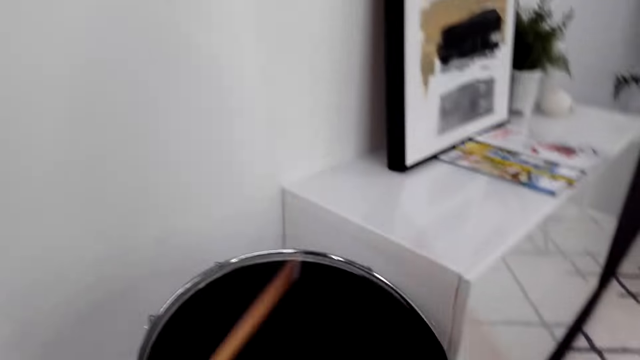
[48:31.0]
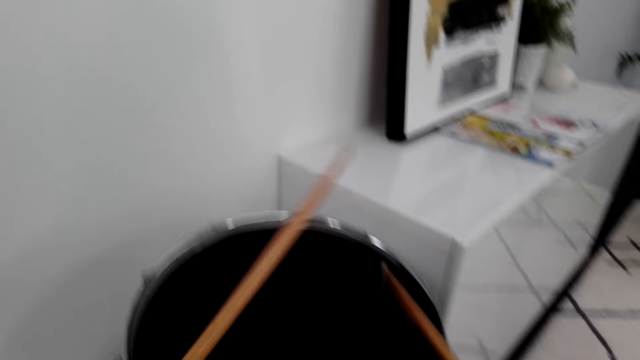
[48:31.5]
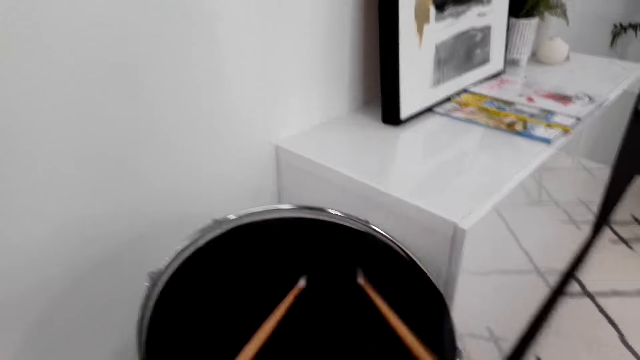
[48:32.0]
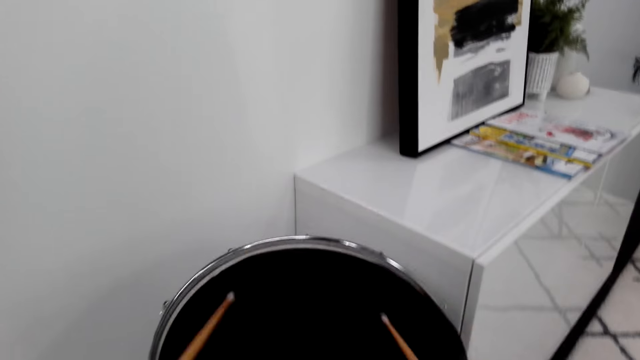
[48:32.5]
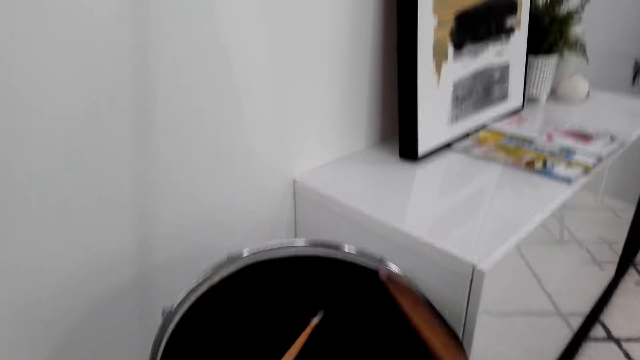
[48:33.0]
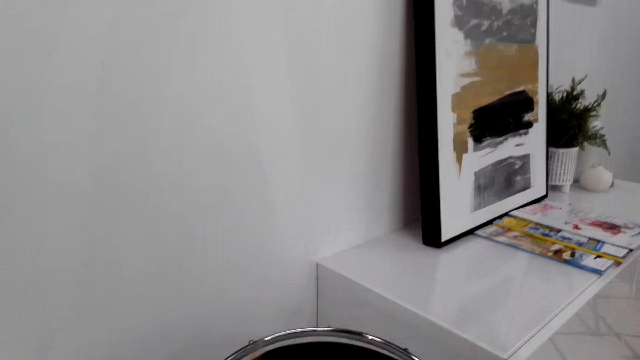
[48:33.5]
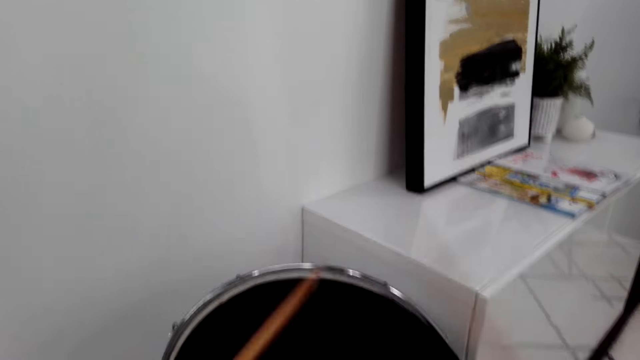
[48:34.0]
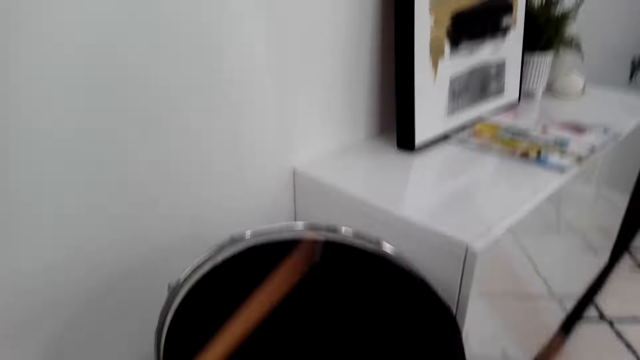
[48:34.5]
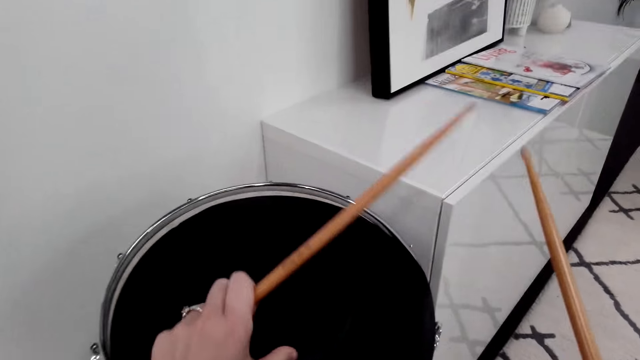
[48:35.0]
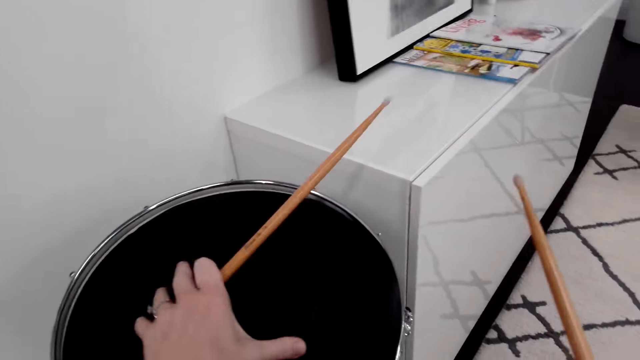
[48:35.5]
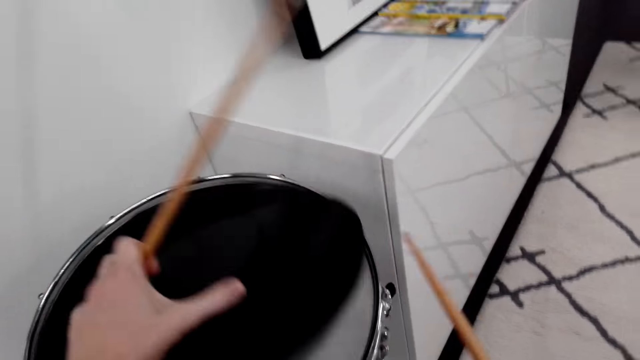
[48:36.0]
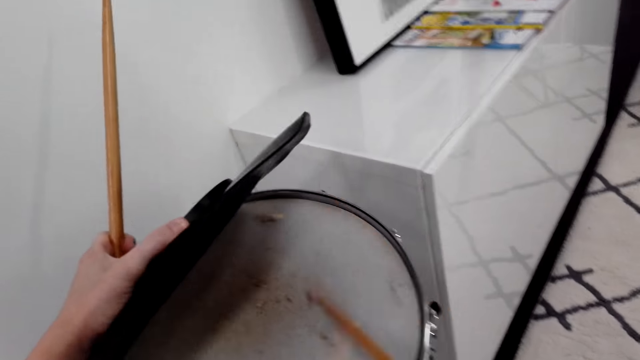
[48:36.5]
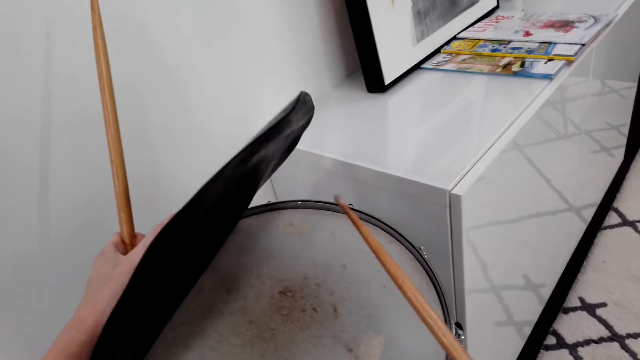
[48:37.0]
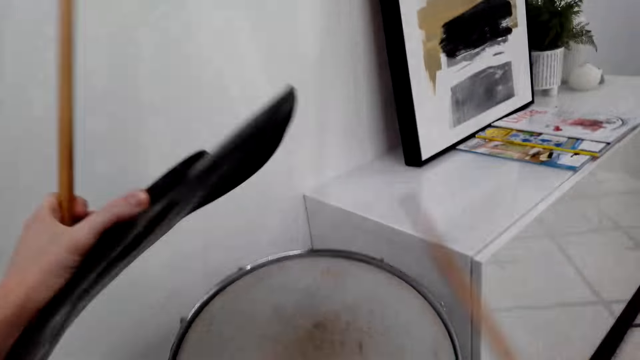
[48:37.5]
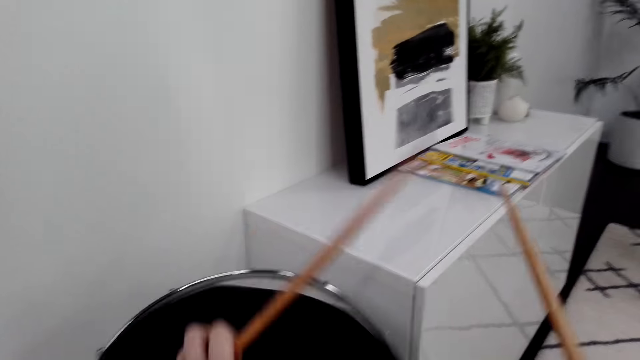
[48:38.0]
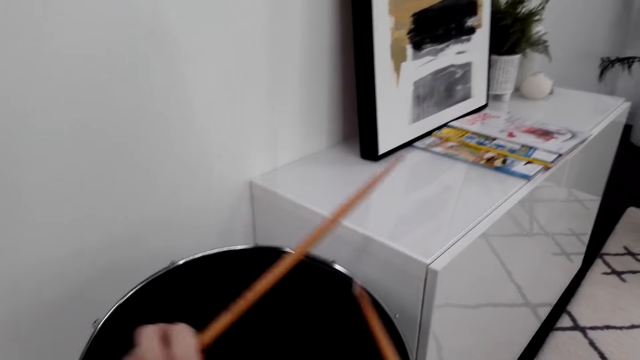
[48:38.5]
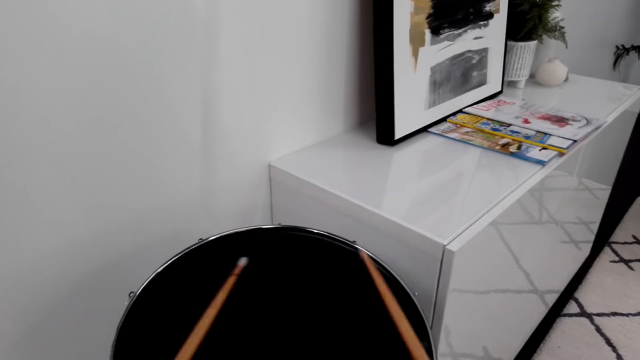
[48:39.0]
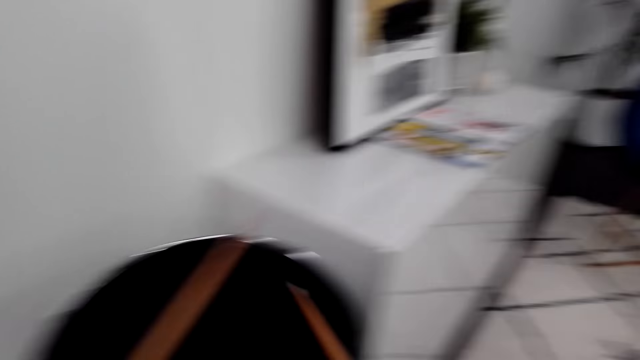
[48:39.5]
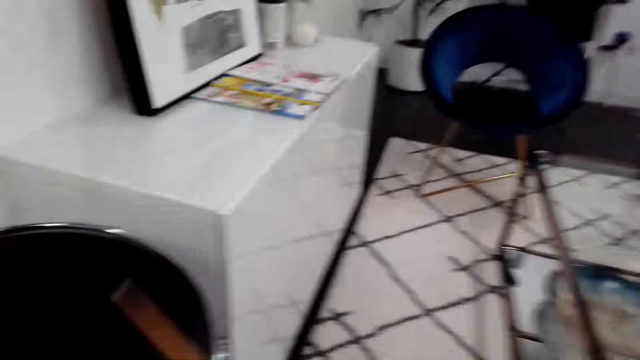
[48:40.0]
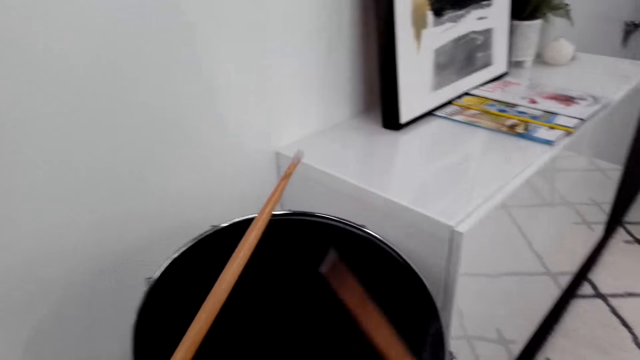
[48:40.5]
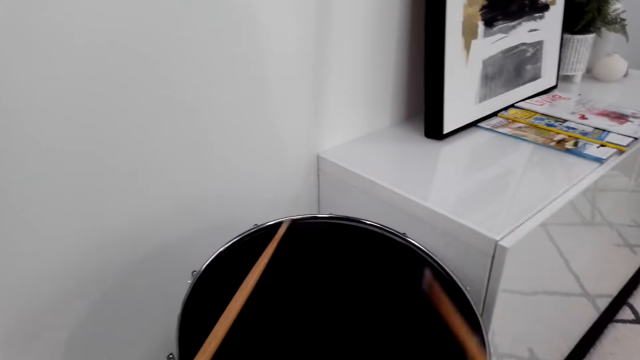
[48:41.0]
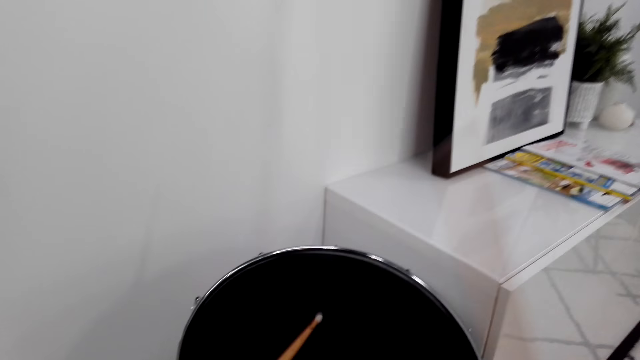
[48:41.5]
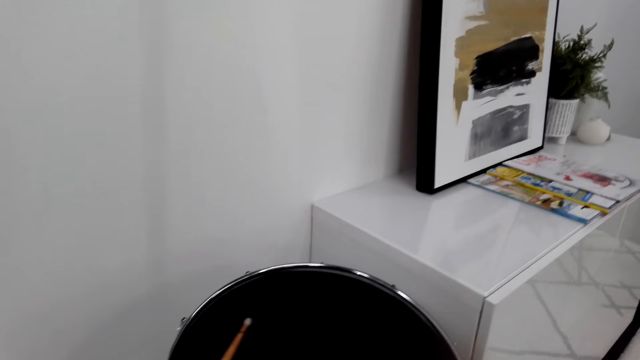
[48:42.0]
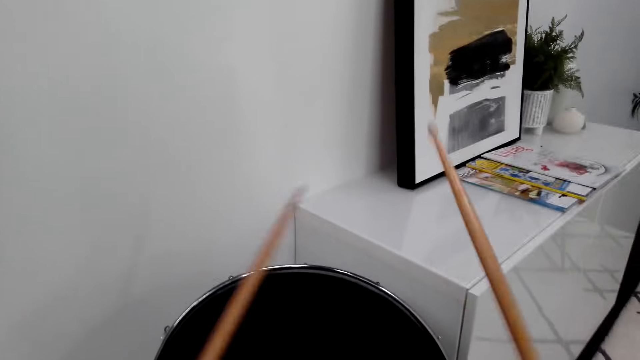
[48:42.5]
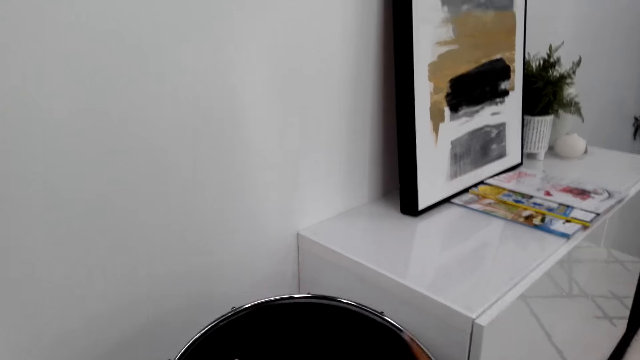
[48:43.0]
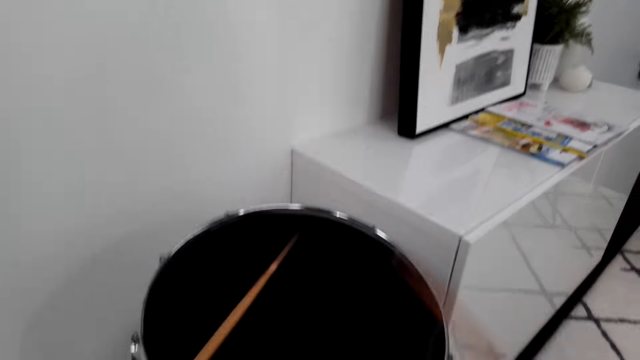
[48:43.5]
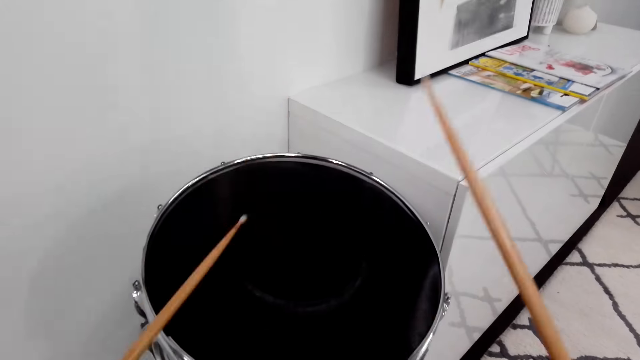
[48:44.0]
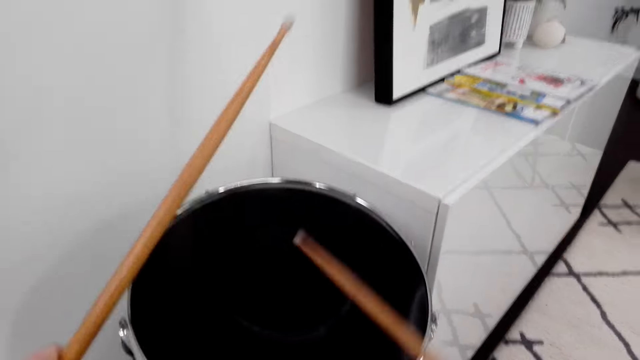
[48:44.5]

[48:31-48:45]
The camera wearer removes the drum cover. They place the drum cover on the drum. They dialogue with something. They beat the drum. They look around. They beat the drum.

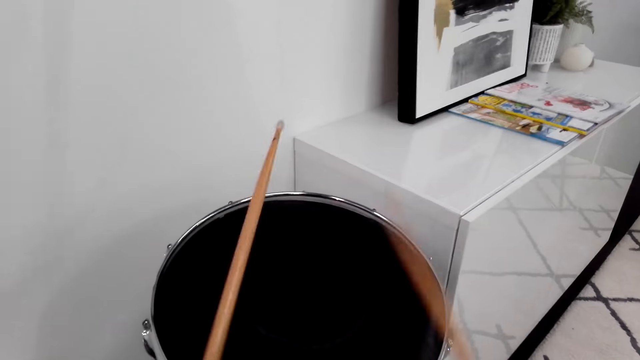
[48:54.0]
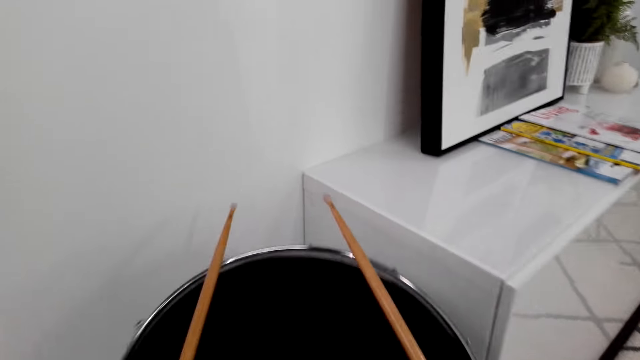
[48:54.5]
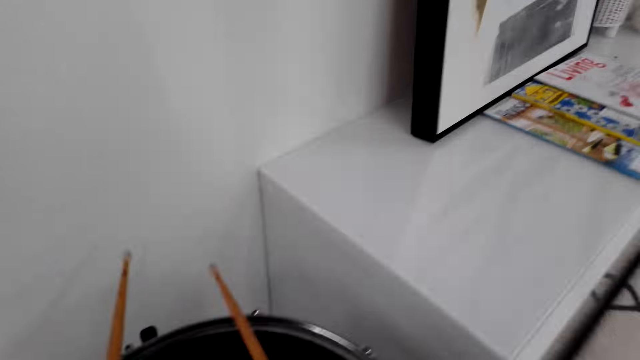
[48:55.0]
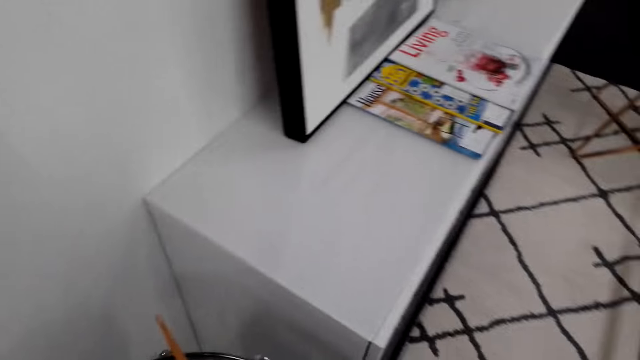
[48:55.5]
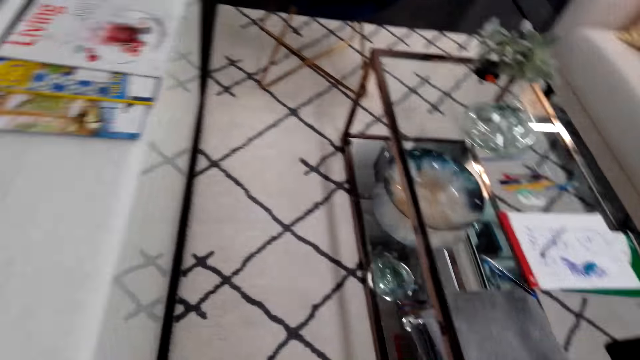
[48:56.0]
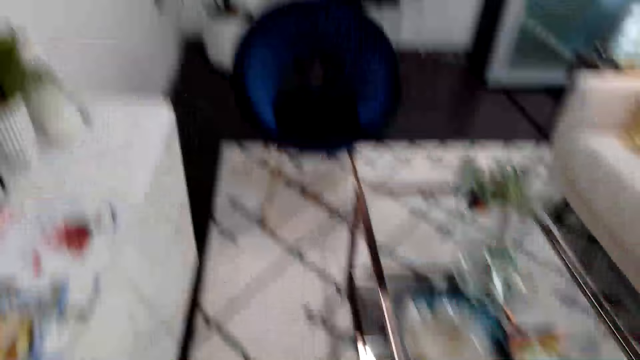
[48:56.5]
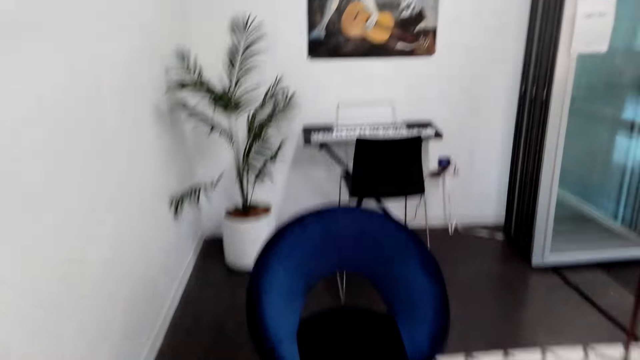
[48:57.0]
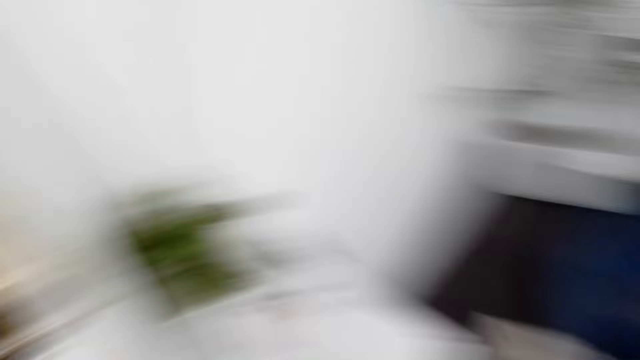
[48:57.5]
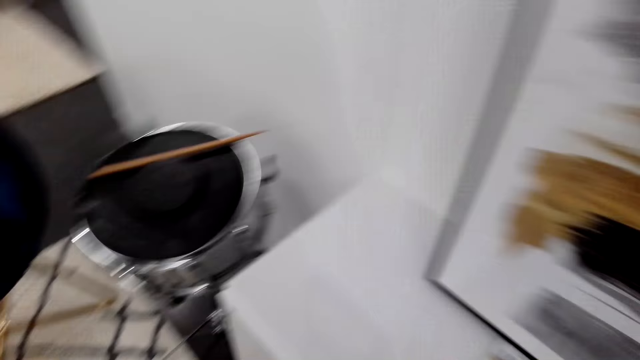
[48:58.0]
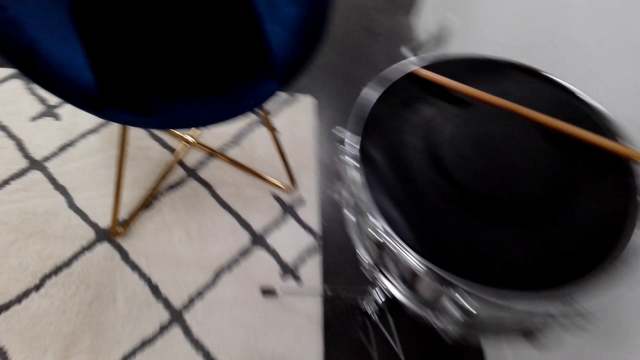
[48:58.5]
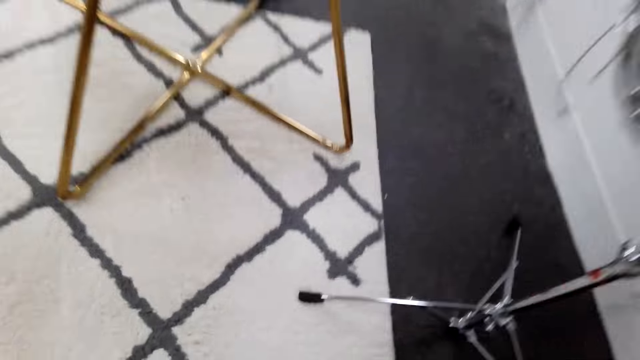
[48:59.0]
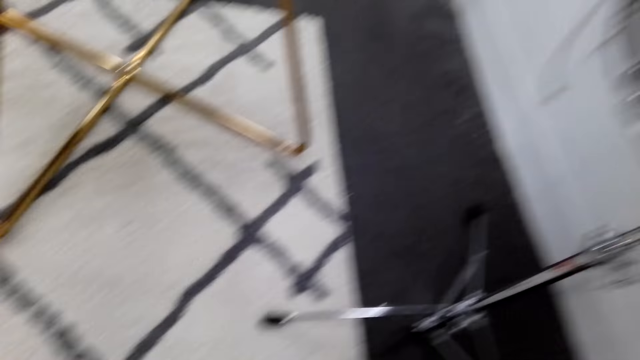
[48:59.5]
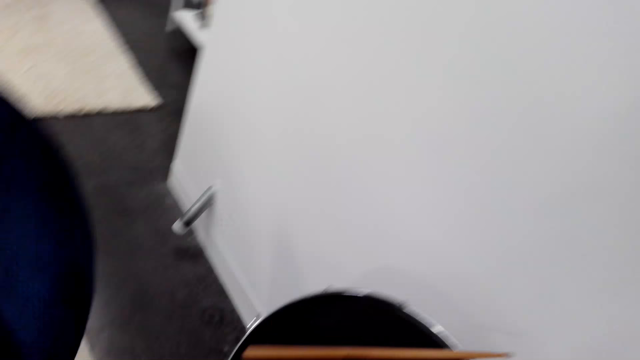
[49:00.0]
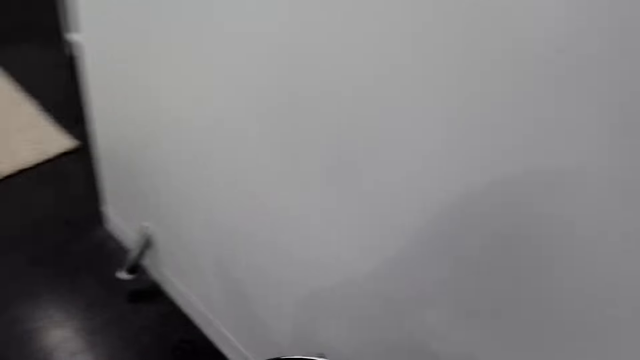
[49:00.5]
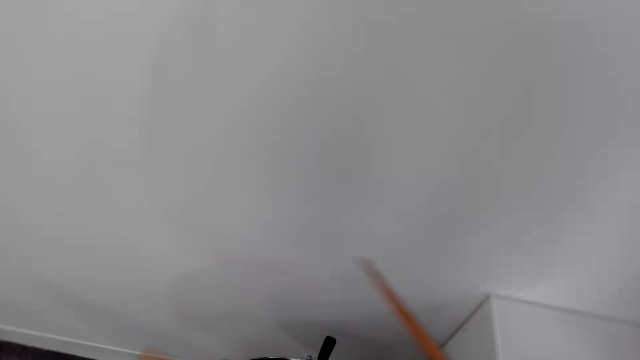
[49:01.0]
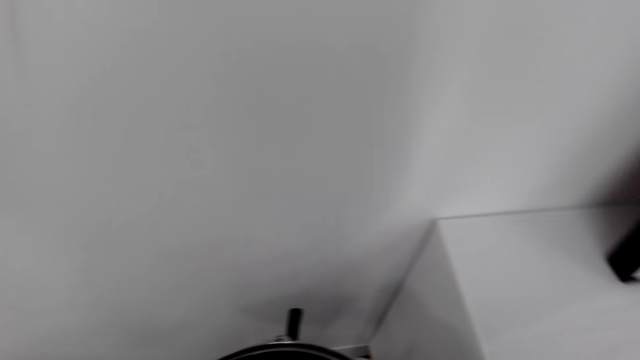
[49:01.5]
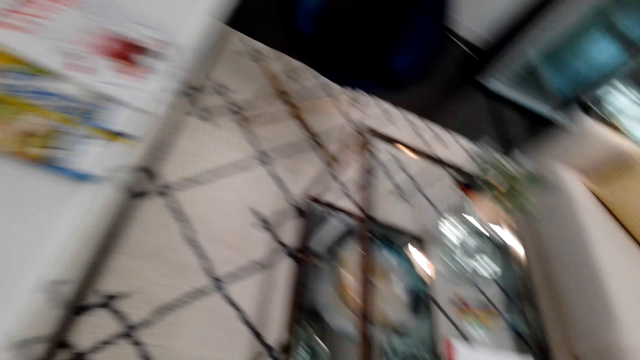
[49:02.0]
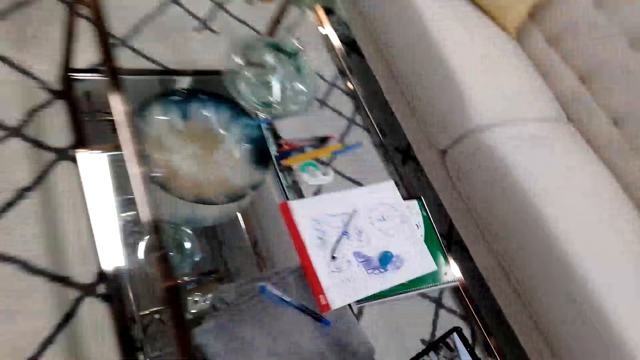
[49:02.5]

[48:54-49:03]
The camera wearer places the drum sticks on the drum. They walk around. They pick up the drum sticks. They drop the drum sticks.
